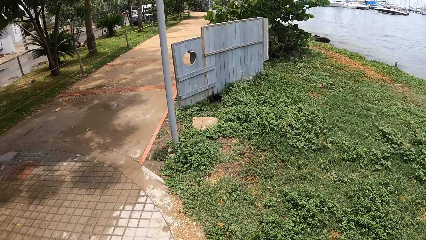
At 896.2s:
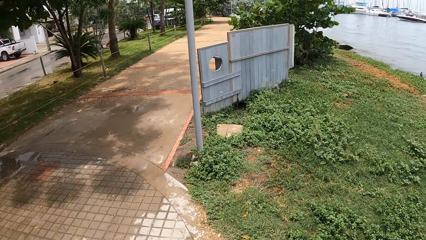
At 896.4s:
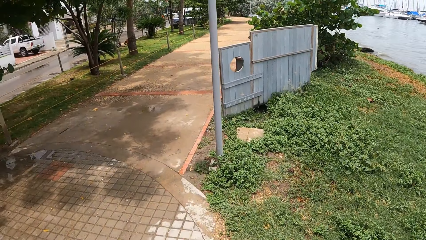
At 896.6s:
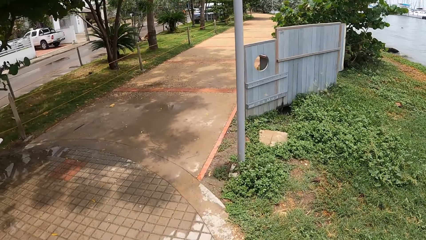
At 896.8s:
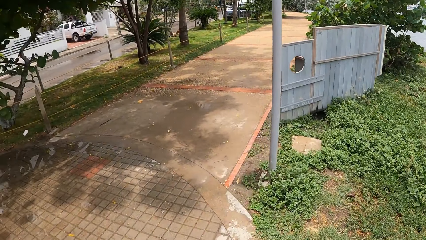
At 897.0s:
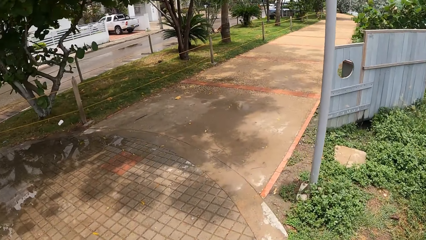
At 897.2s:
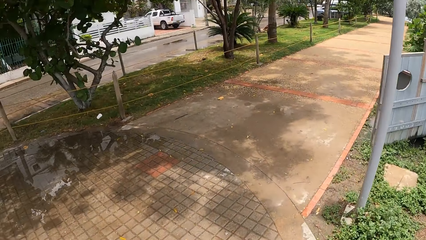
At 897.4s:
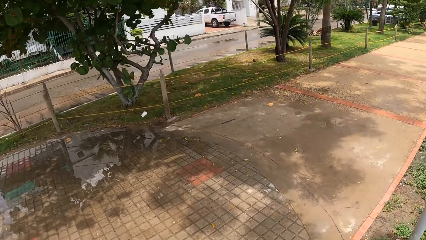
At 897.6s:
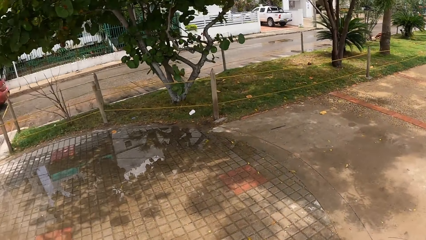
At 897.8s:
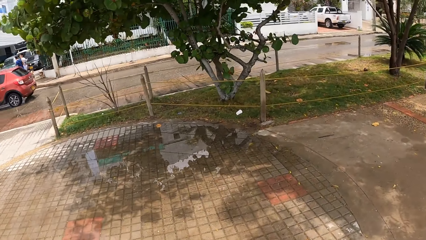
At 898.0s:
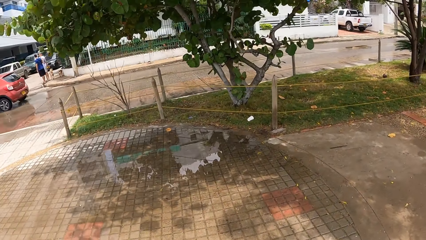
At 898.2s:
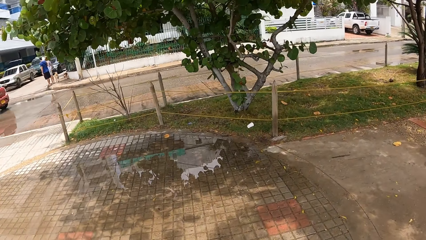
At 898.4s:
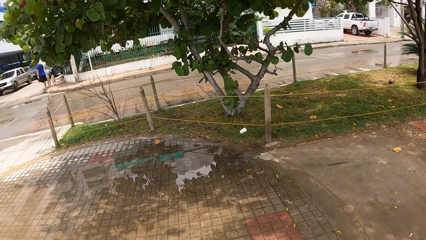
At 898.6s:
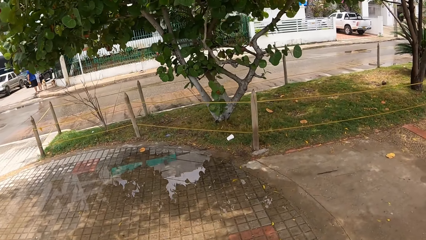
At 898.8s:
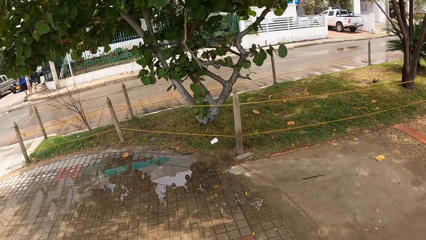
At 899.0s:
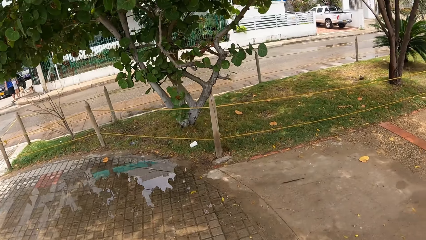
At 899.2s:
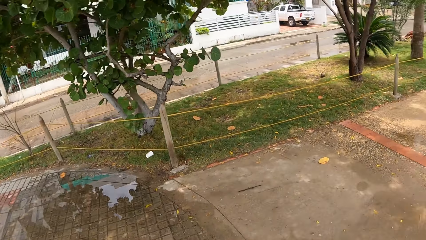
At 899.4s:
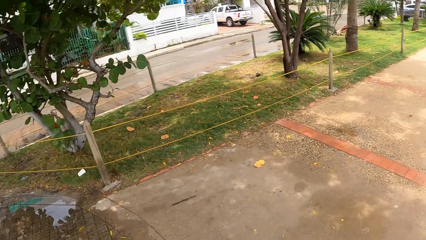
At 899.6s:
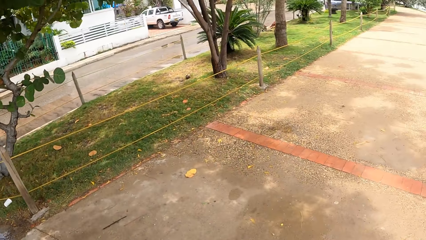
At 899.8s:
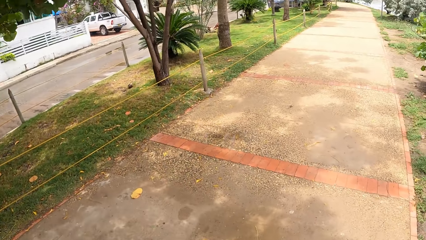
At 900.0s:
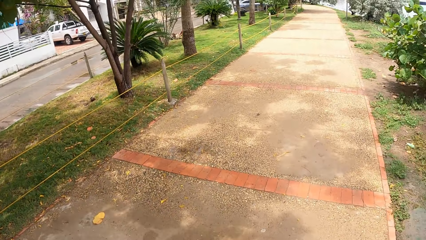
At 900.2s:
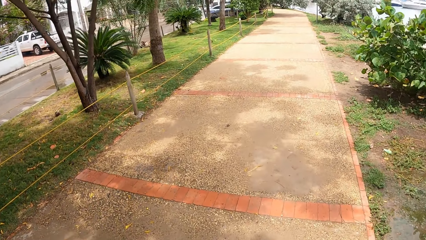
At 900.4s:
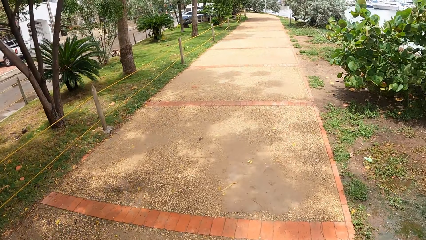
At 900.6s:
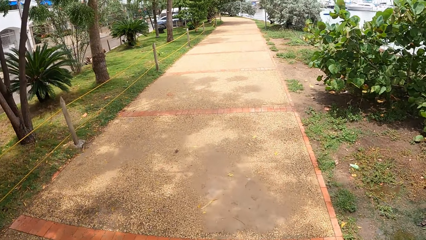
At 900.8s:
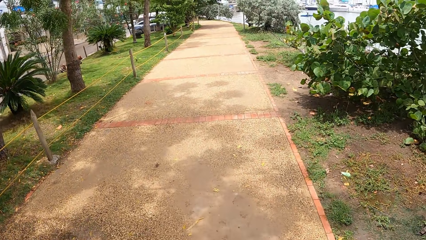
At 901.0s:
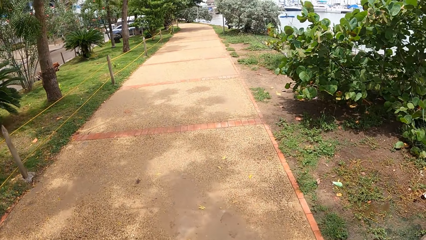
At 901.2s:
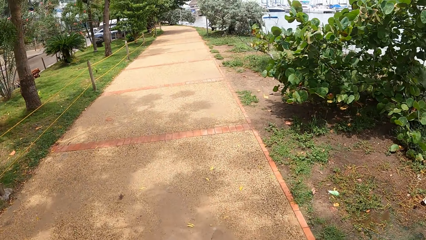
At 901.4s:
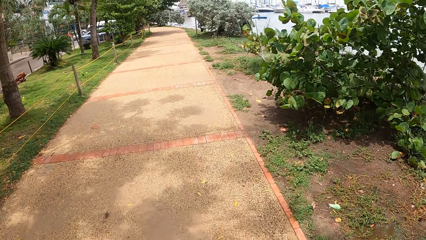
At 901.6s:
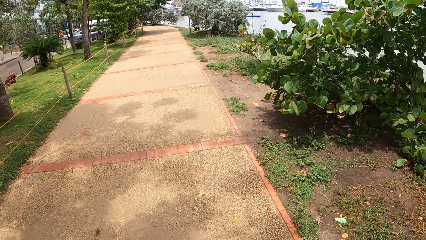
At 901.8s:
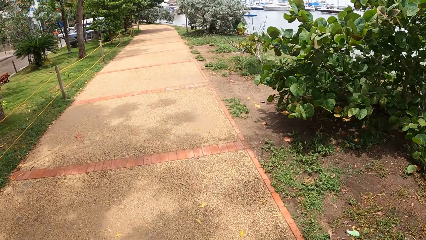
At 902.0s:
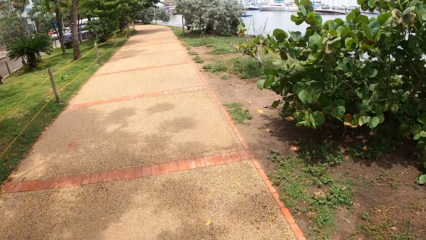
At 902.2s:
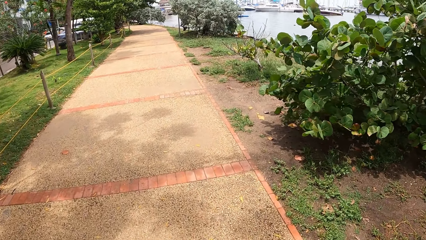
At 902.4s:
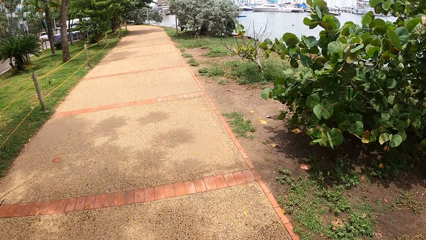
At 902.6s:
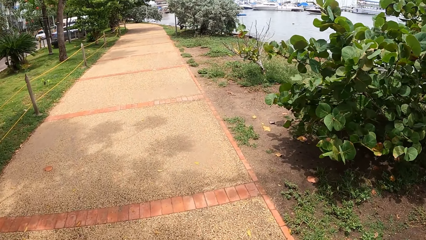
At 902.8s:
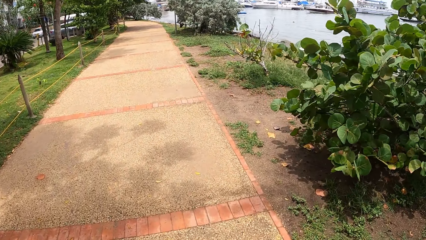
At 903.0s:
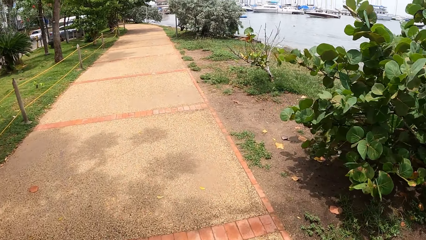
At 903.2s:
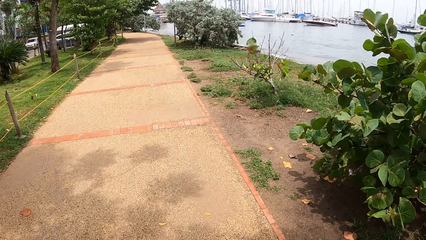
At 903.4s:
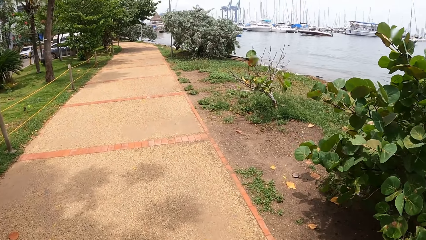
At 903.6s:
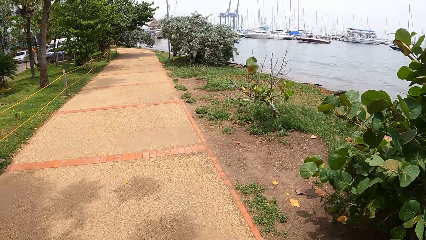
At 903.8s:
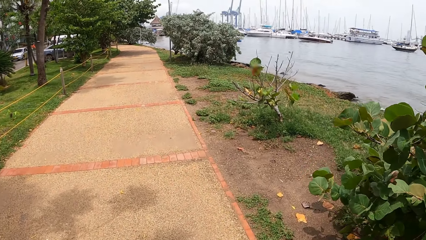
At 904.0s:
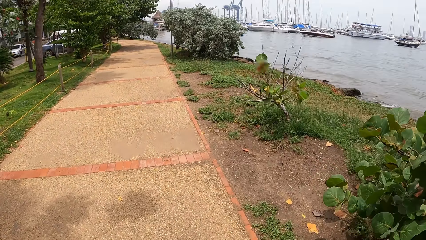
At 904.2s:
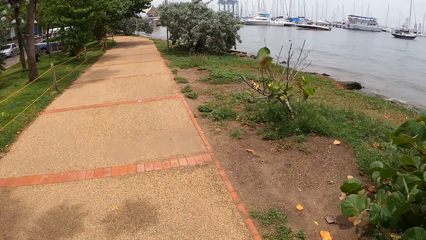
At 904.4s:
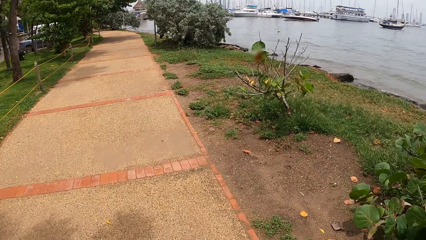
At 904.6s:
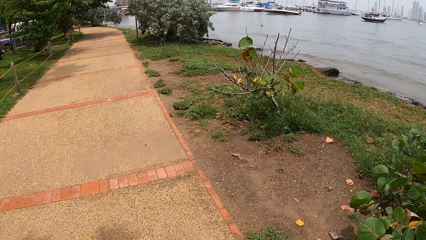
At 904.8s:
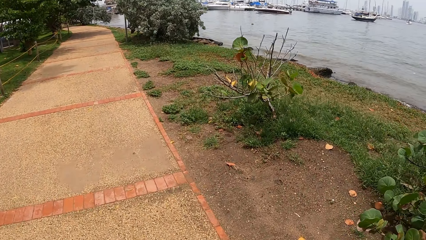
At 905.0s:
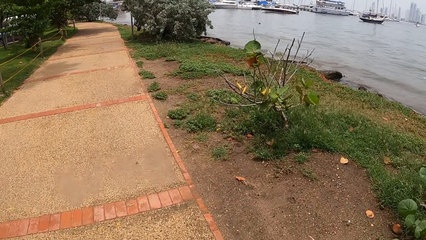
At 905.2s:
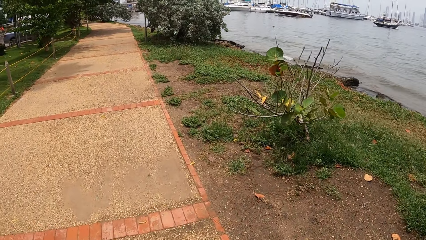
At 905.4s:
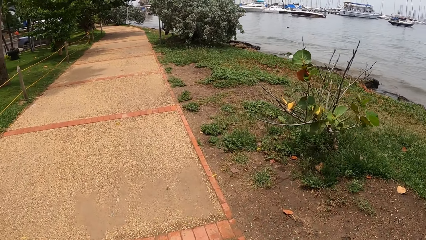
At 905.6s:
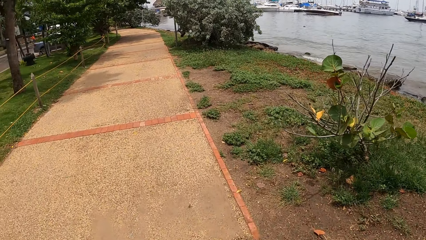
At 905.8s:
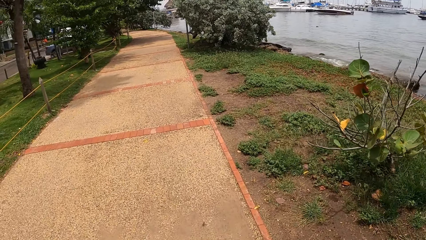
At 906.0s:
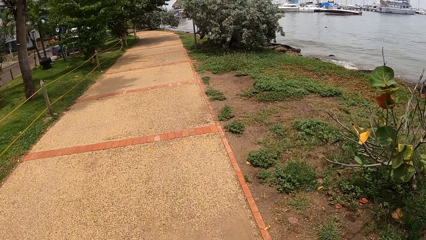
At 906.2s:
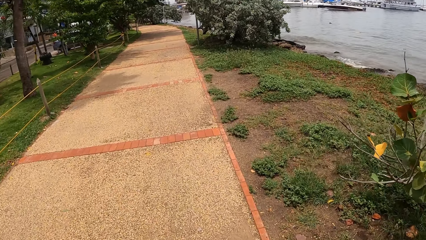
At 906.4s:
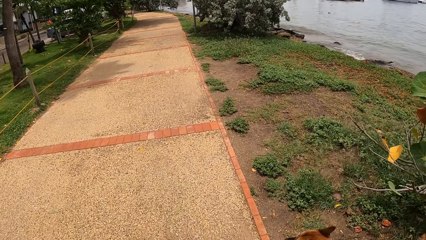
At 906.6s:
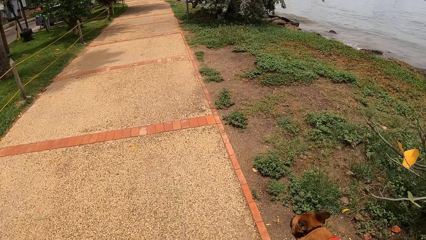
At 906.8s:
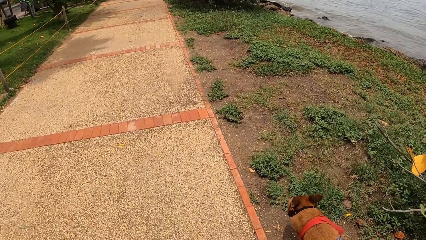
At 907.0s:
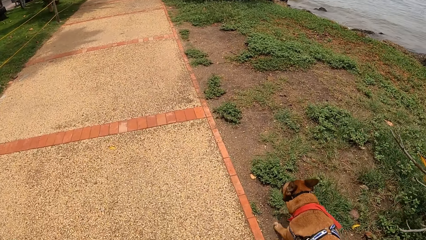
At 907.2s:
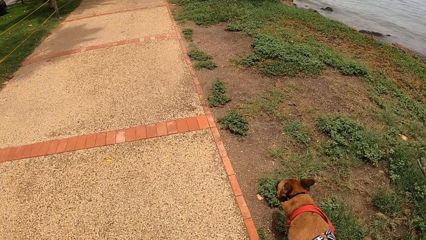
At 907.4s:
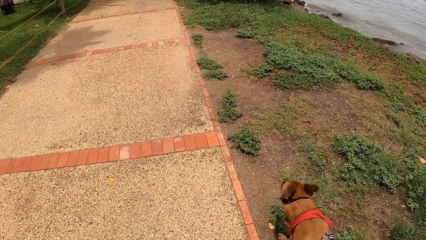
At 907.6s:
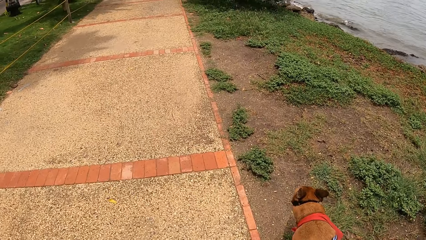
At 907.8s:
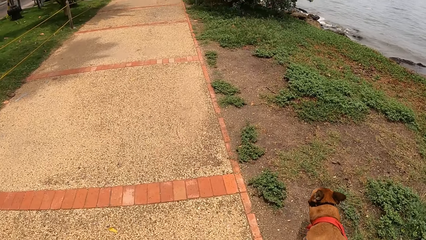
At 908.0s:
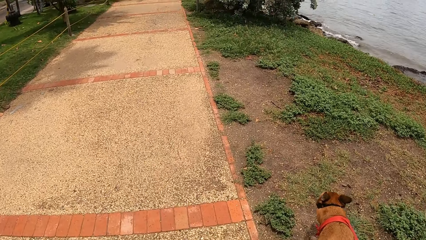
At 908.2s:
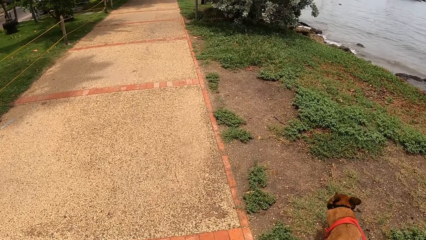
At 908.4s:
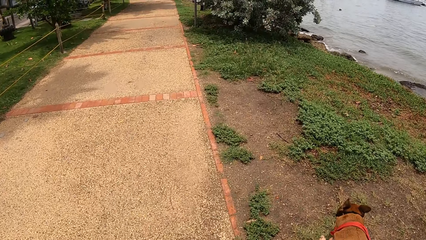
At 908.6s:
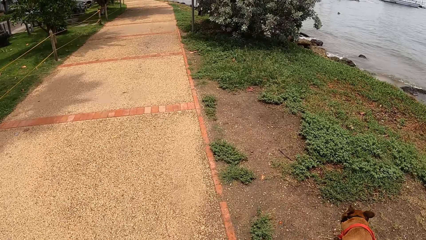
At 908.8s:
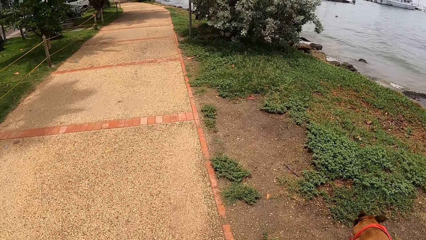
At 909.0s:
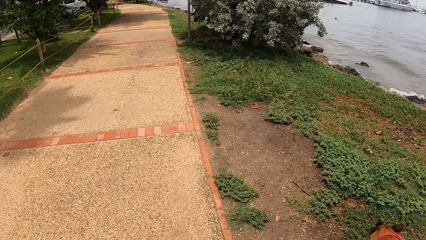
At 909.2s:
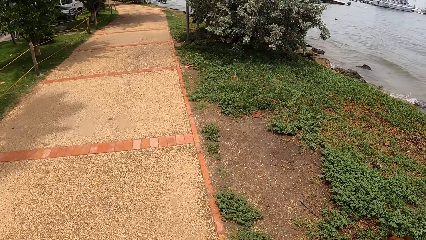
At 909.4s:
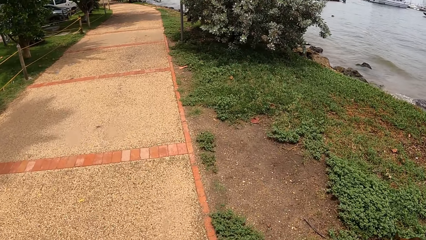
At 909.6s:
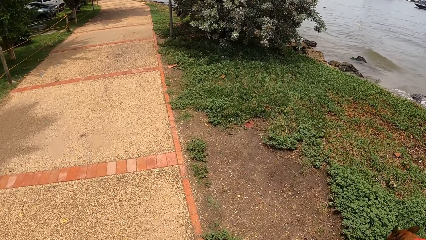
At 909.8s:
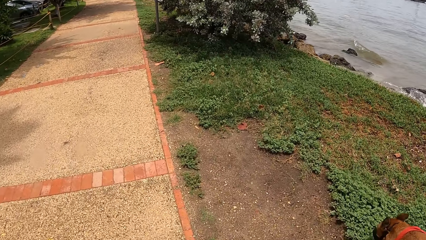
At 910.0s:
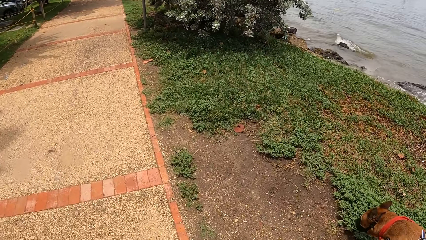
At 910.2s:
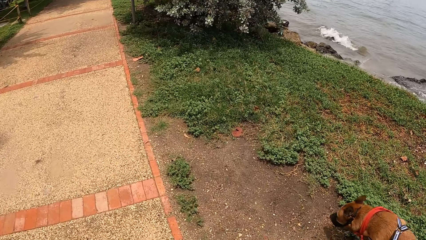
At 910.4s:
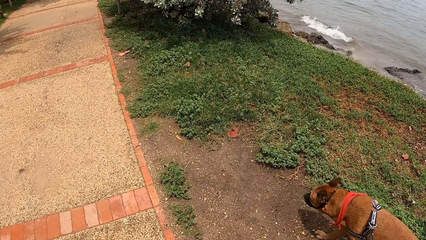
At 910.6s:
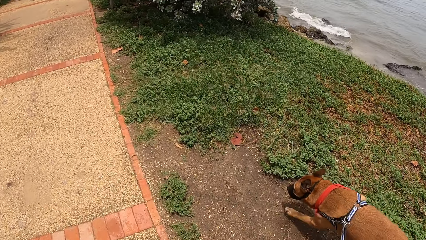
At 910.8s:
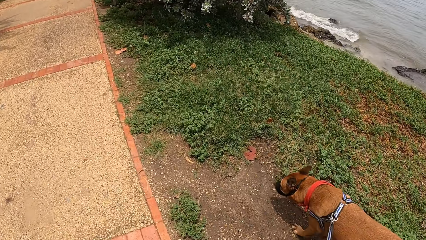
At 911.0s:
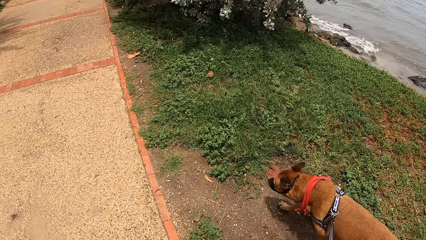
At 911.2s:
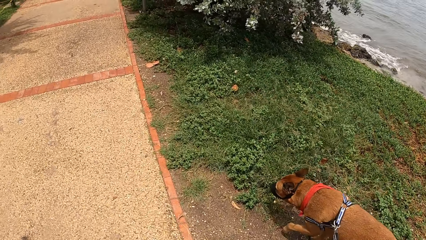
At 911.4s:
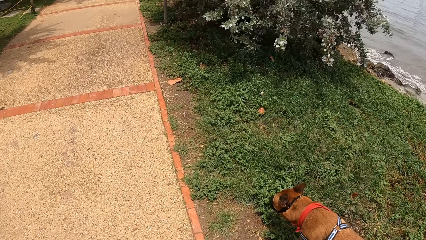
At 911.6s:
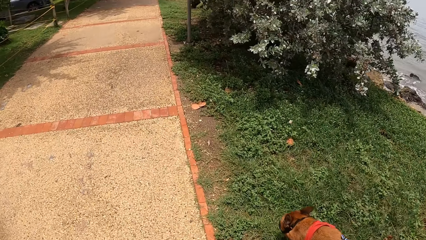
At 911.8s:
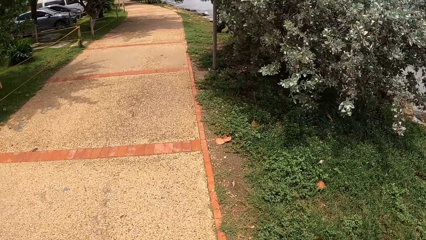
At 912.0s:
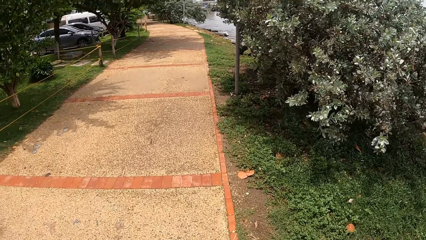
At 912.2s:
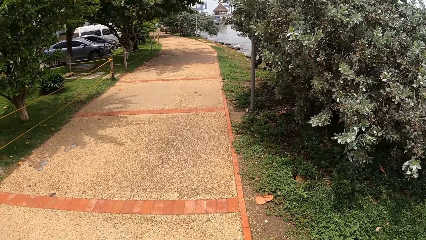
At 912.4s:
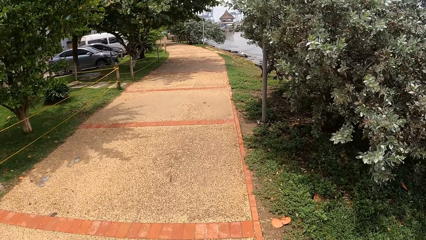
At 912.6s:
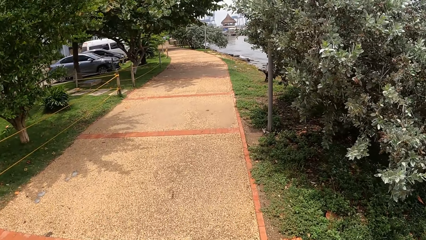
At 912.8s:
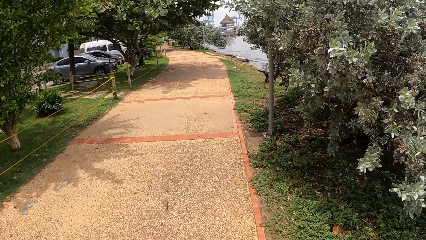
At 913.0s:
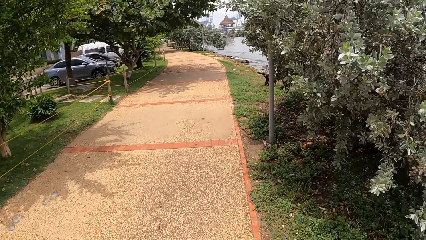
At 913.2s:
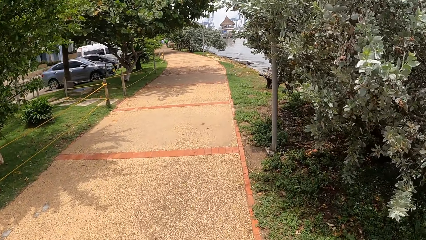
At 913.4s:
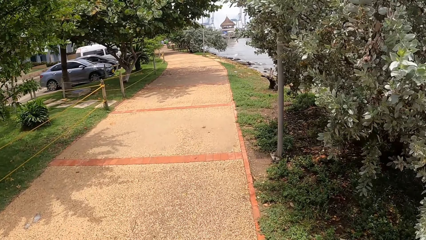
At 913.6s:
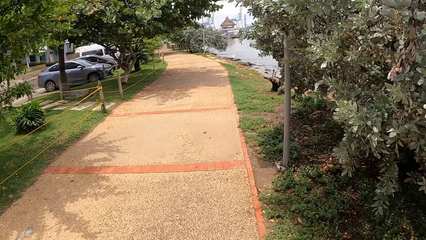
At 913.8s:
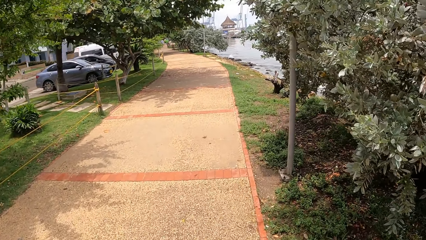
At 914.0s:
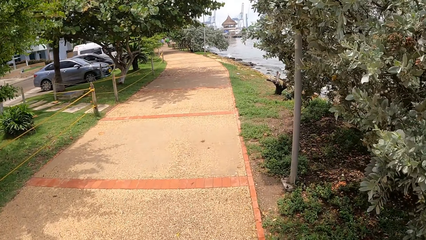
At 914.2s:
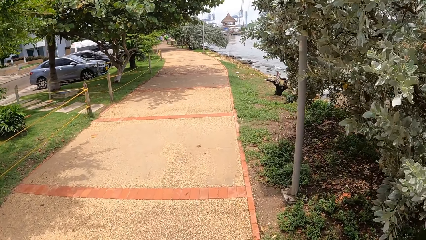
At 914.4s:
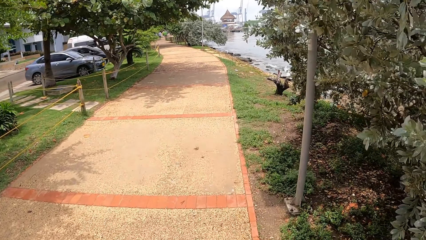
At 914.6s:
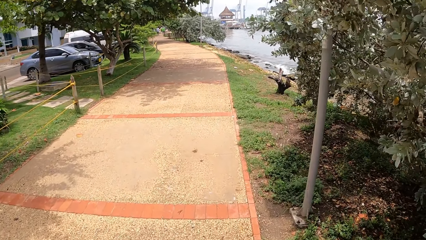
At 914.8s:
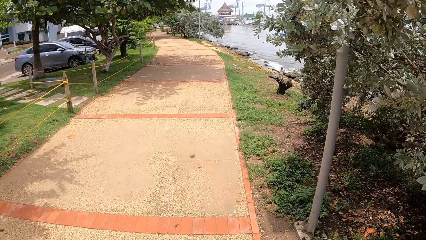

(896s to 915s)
The camera wearer looks at the pathway. They look at the car on the road. They walk on the pathway. They look at the ocean.
